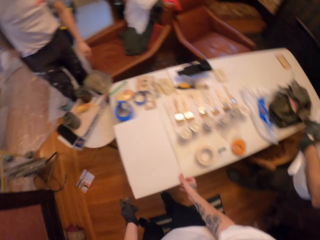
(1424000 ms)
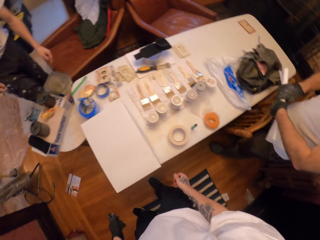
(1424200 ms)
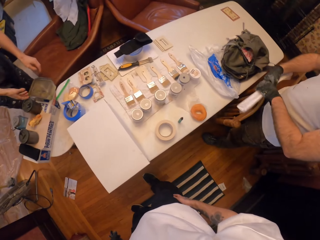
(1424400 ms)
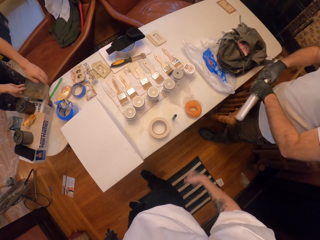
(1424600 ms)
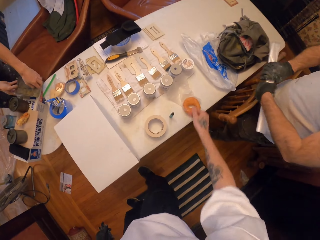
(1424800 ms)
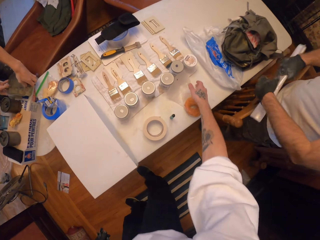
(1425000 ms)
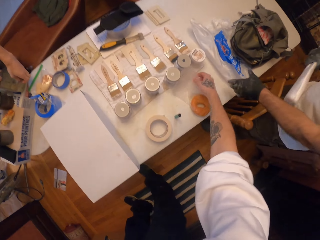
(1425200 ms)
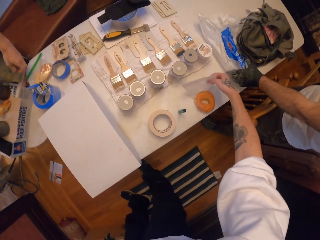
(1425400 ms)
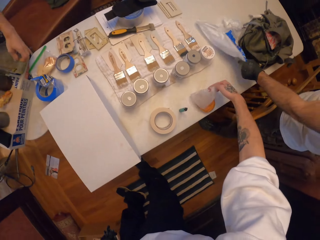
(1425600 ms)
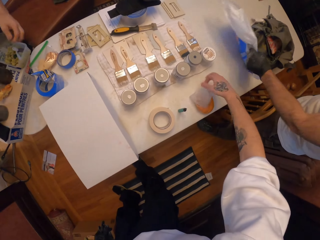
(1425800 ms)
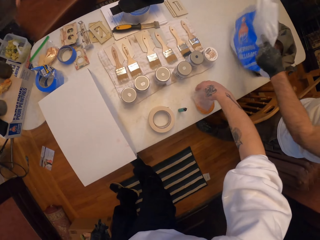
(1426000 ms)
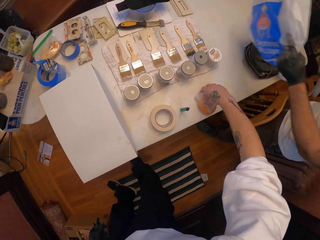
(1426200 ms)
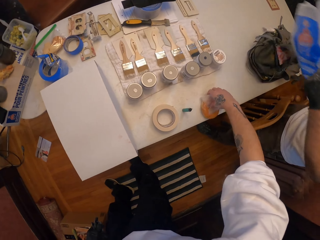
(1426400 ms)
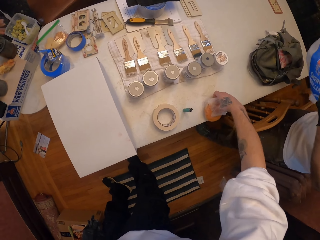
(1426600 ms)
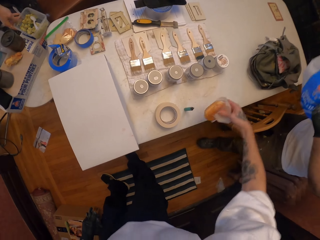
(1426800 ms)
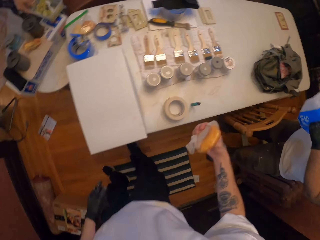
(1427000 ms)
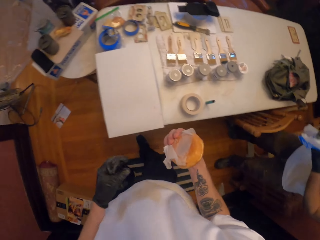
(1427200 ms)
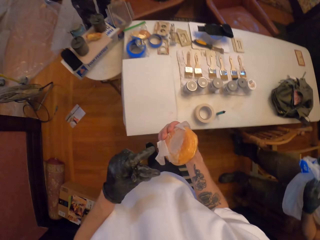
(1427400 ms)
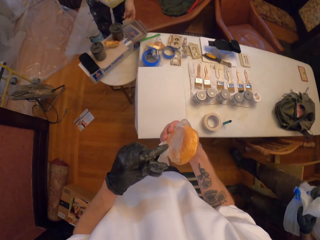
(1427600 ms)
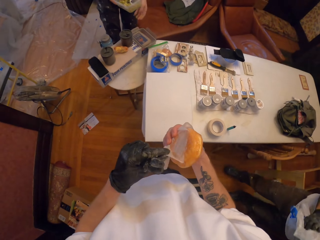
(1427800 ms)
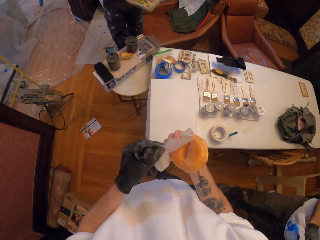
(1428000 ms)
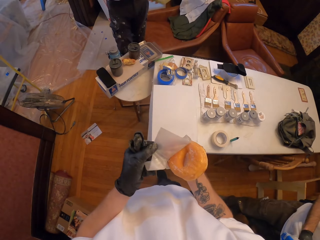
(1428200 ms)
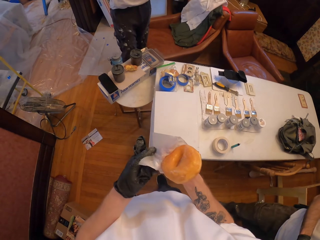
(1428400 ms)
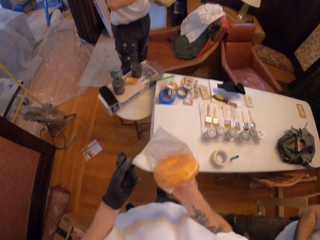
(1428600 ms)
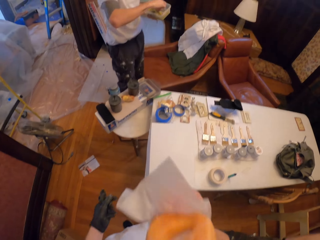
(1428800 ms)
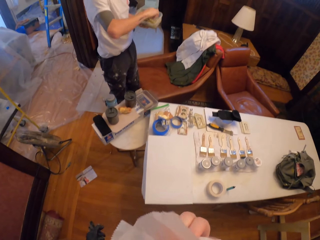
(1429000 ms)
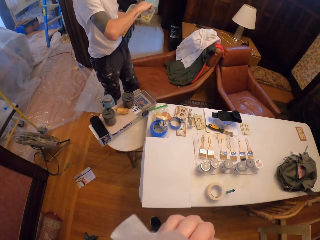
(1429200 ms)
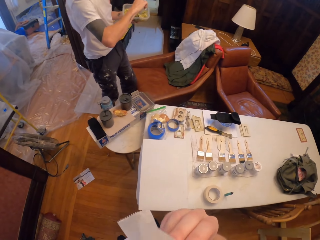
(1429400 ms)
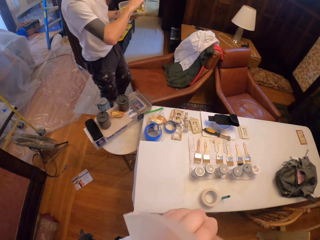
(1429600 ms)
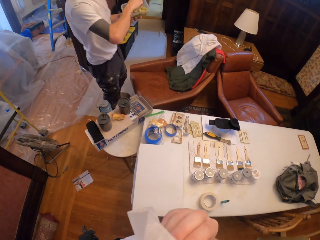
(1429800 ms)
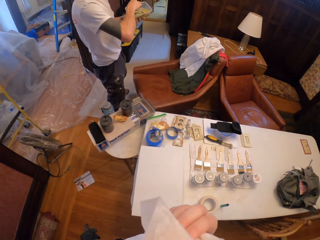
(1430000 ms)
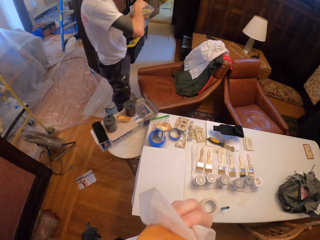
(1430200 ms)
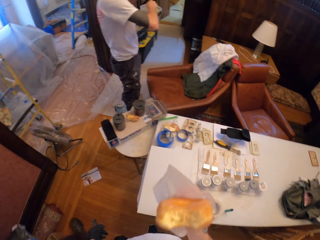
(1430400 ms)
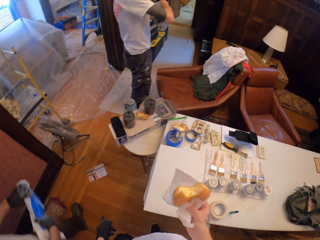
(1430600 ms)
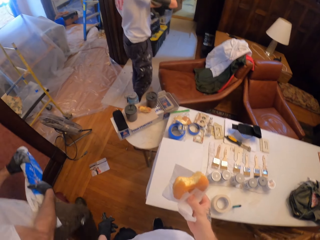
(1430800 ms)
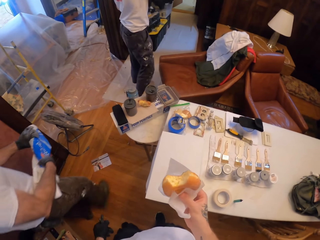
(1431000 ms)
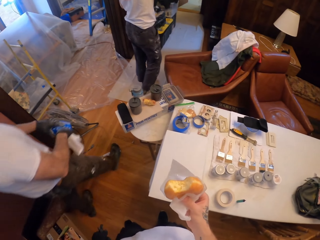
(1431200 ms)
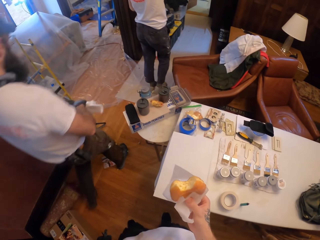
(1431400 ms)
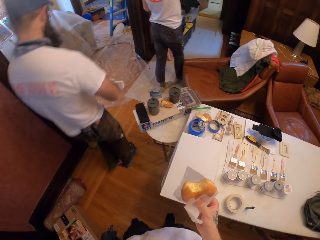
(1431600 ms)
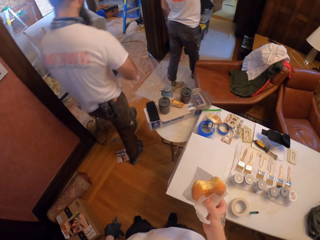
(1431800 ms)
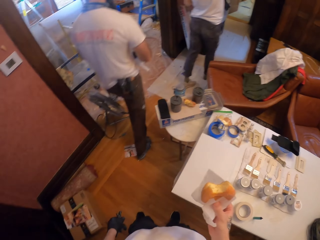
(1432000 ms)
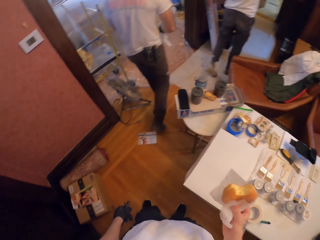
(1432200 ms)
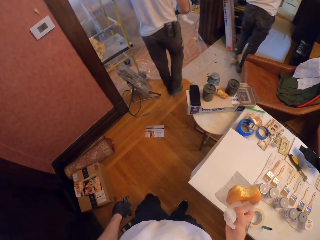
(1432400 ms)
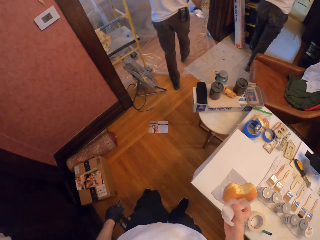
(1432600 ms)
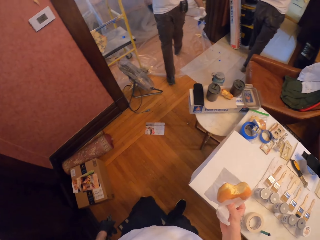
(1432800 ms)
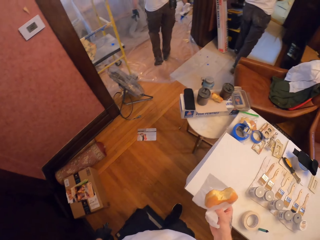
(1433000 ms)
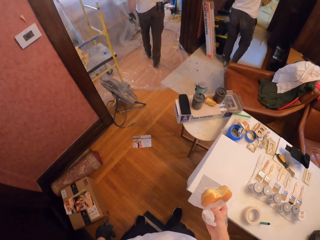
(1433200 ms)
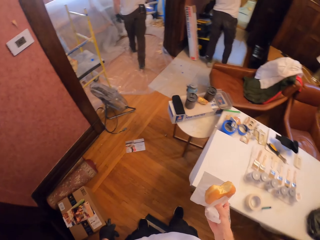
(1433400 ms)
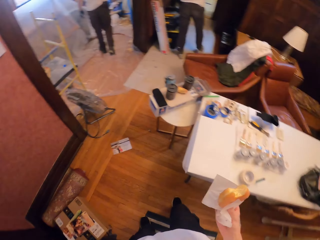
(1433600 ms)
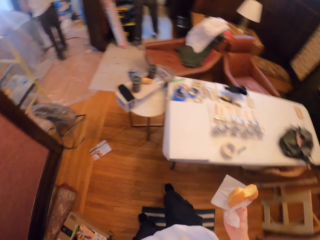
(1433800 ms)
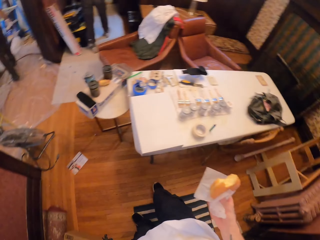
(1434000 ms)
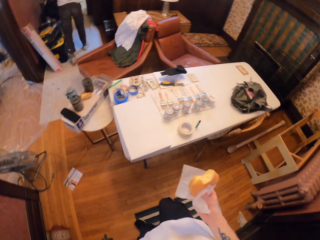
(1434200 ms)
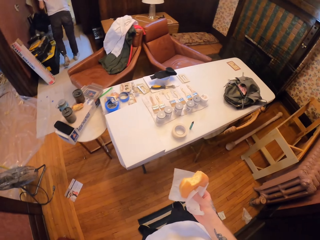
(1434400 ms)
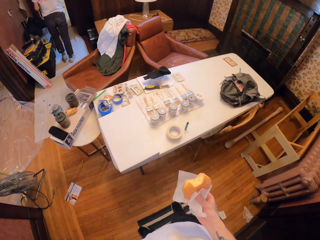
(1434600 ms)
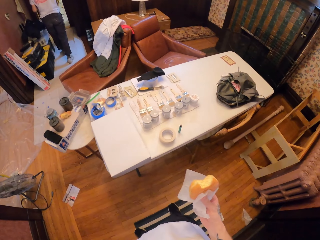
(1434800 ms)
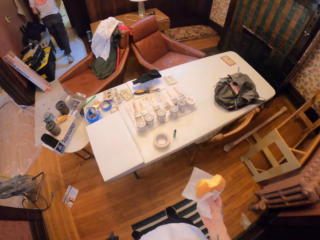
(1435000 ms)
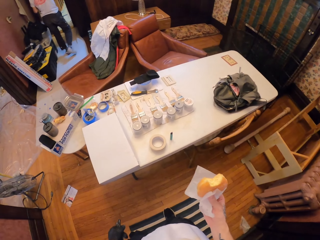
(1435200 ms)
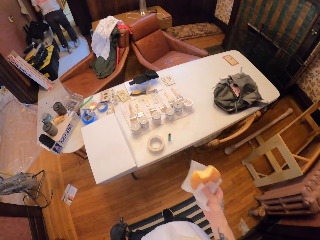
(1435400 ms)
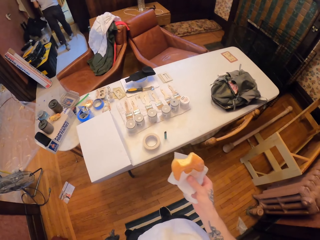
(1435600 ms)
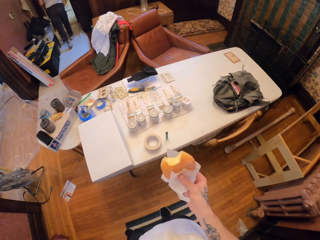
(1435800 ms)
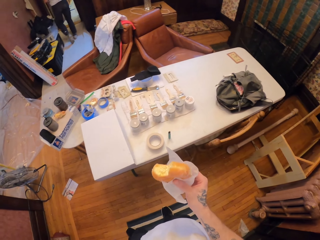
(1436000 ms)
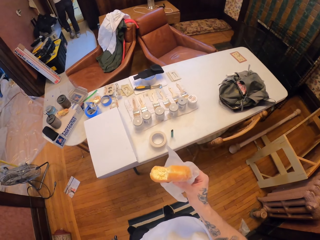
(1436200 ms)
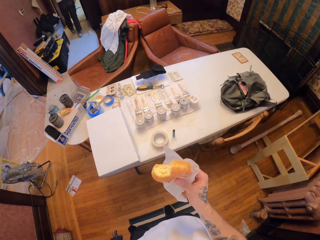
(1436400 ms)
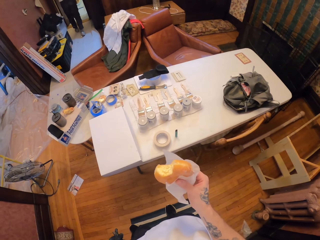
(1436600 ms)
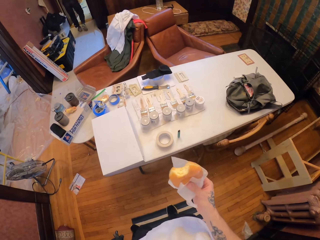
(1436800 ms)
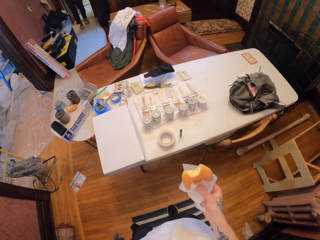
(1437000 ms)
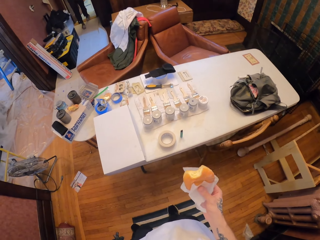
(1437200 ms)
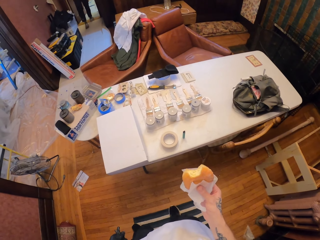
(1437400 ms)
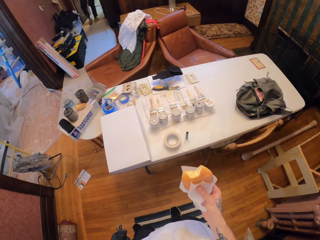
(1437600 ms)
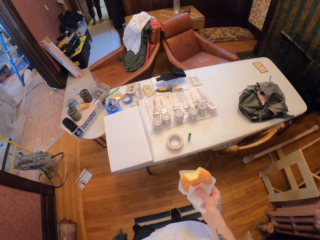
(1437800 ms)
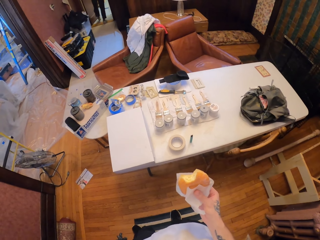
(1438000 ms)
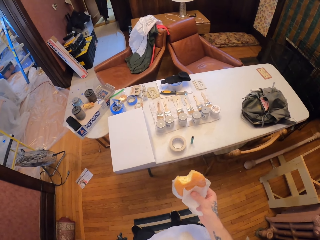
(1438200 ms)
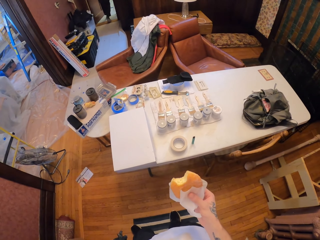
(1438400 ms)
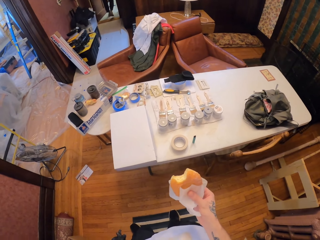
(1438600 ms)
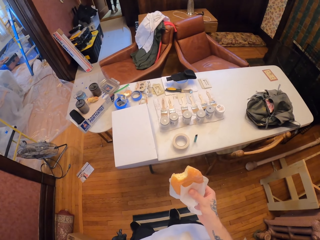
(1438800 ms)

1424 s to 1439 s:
A person opens the tin. Another person picks plastic bags from the table. The camera wearer picks up the doughnut from the table with the right hand. They hold the wrapper with the left hand. They bite the doughnut. The first person walks out. The other person walks away. The camera wearer moves.

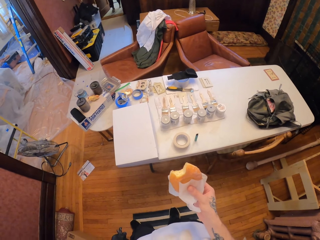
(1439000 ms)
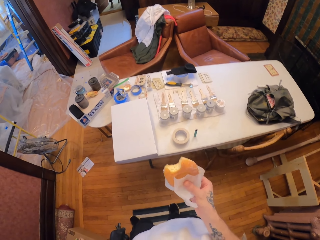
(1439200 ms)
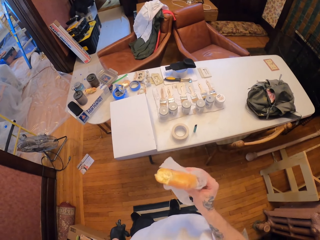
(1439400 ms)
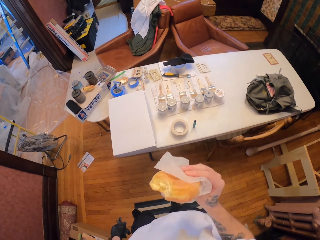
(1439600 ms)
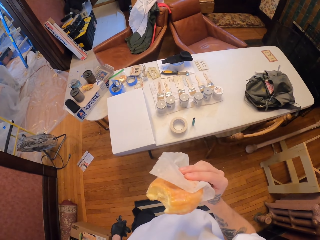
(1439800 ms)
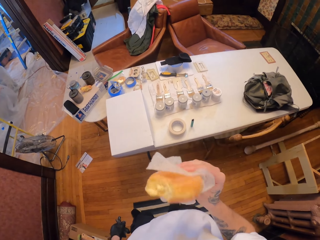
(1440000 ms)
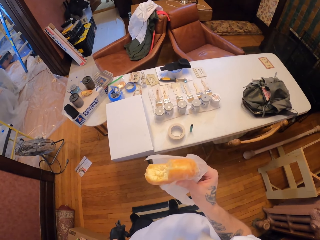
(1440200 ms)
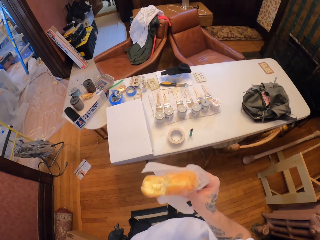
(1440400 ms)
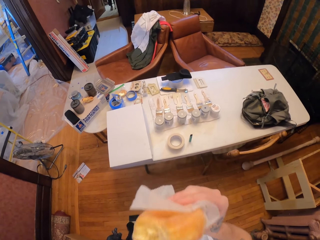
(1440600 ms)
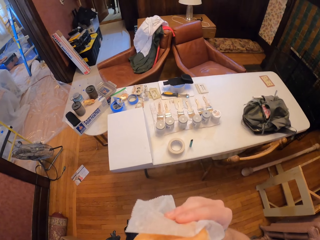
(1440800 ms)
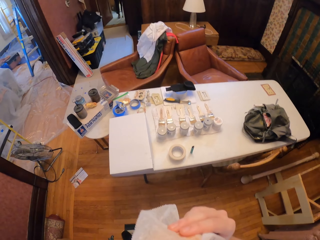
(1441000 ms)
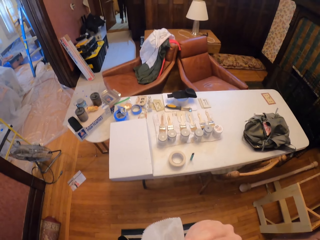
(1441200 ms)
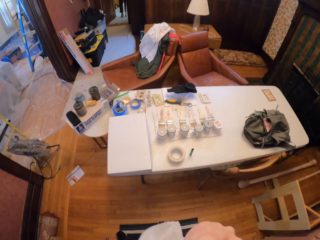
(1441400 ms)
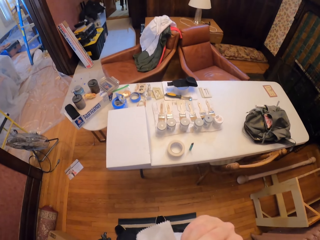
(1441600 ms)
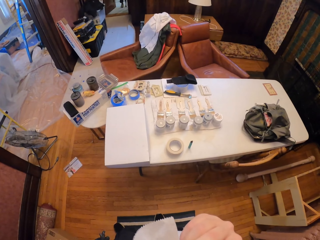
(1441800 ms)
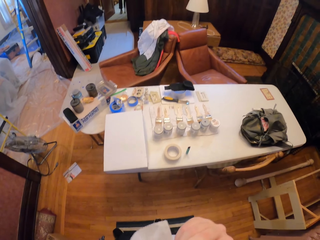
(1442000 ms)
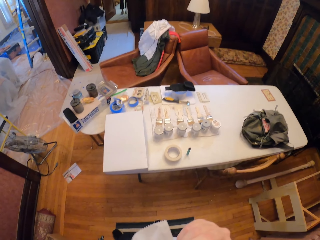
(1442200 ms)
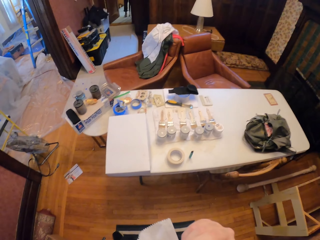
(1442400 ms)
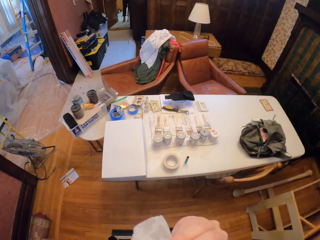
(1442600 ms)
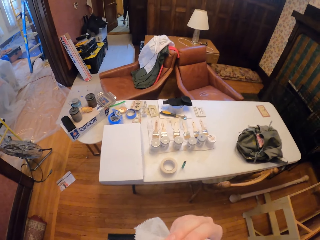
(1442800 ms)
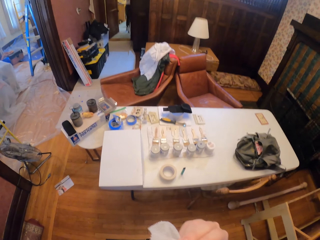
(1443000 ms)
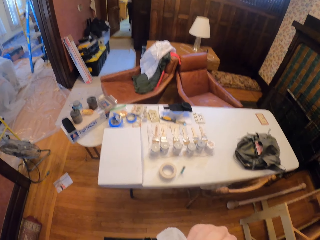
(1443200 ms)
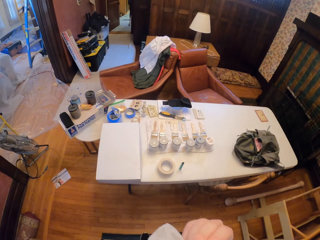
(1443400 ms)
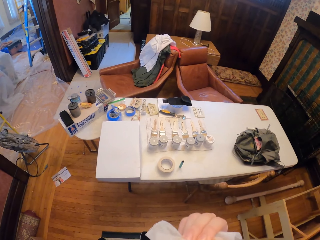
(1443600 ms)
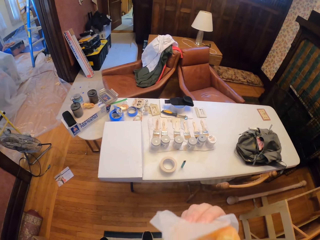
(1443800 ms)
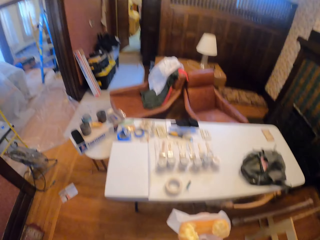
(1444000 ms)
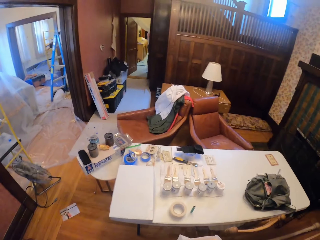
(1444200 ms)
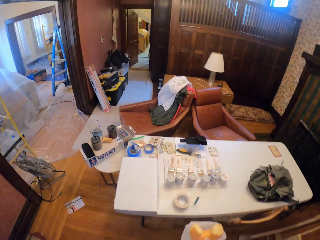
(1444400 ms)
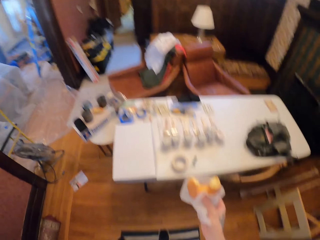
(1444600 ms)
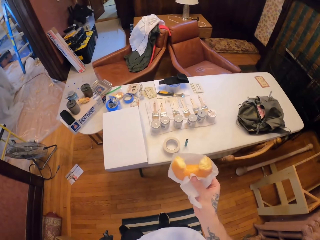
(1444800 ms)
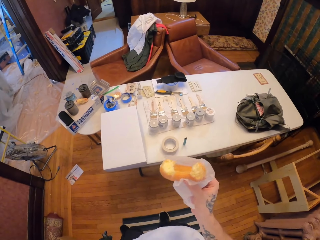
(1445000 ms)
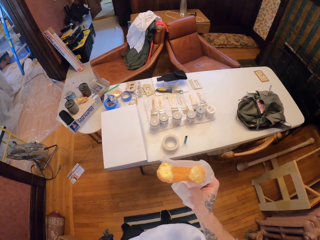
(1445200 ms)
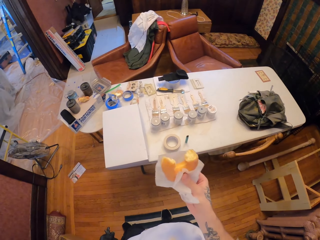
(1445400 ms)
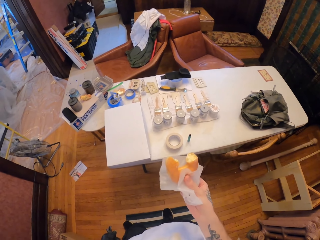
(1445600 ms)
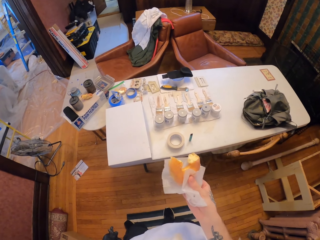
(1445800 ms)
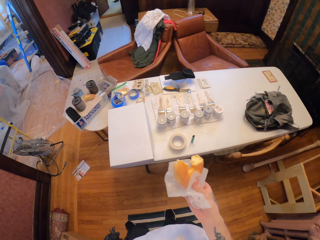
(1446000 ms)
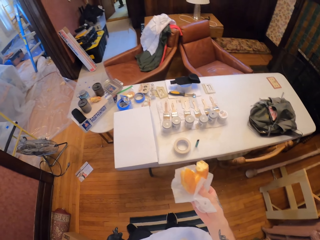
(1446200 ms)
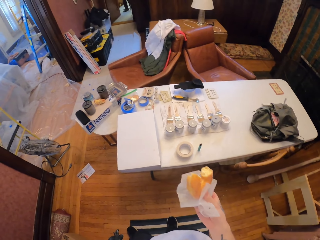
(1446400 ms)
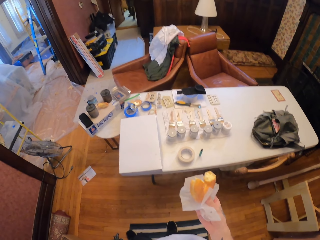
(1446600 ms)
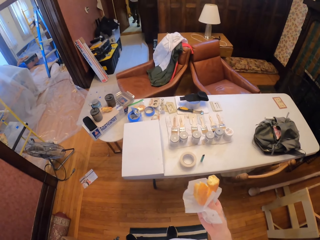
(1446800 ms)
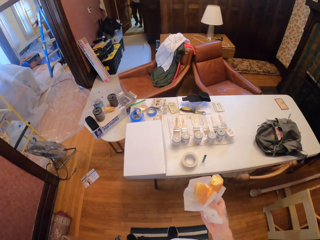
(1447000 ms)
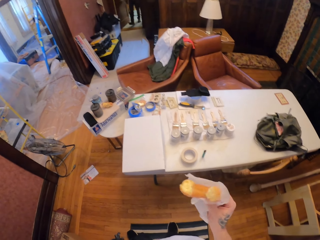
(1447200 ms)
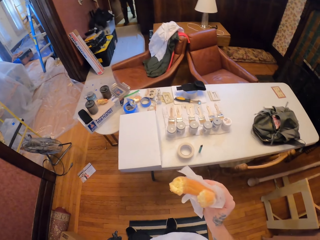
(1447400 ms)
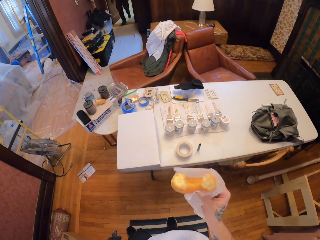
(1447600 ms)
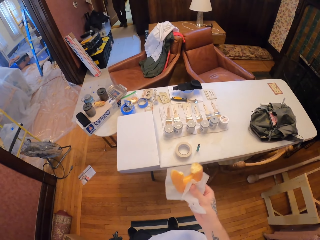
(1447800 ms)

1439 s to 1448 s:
The camera wearer bites the doughnut.
